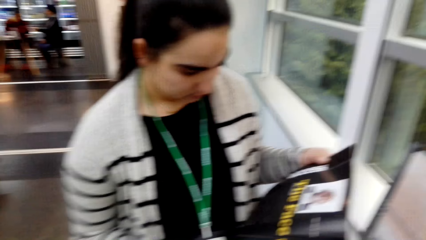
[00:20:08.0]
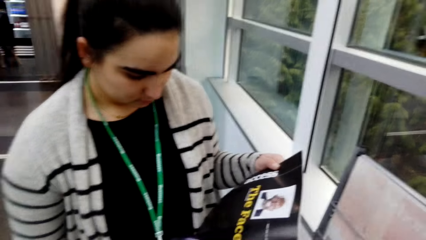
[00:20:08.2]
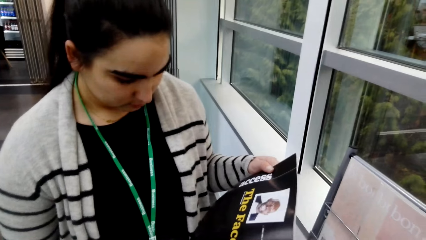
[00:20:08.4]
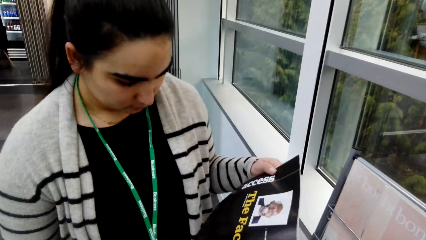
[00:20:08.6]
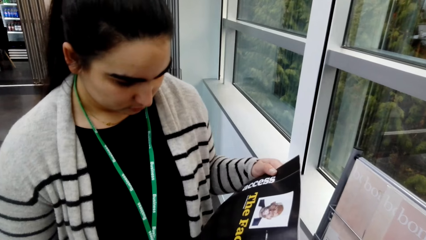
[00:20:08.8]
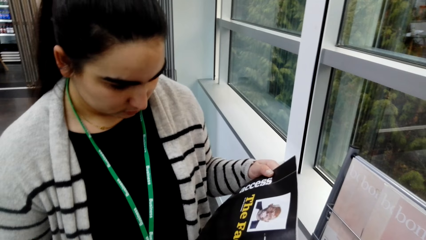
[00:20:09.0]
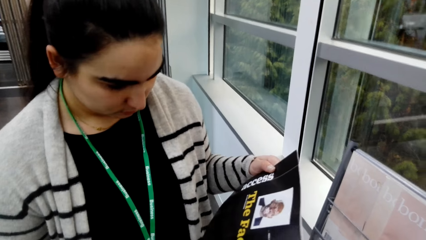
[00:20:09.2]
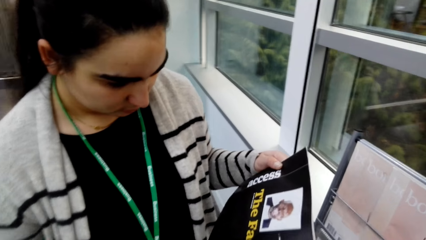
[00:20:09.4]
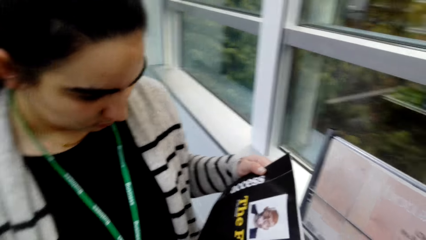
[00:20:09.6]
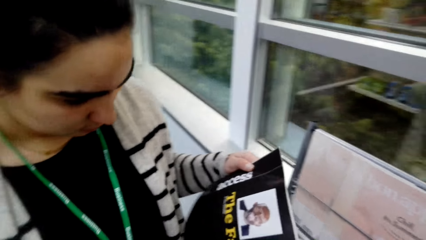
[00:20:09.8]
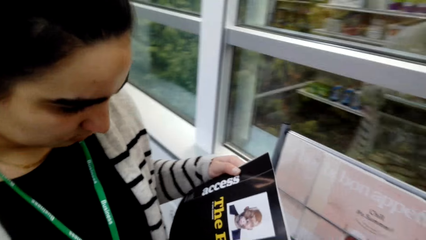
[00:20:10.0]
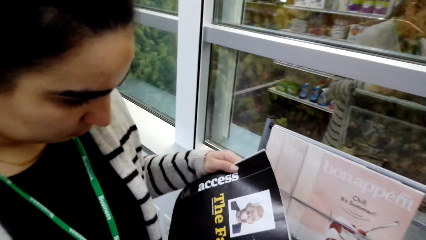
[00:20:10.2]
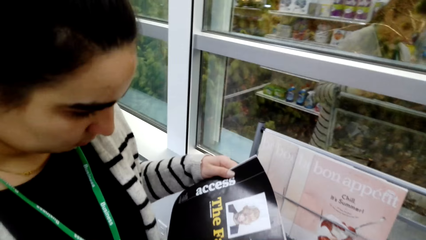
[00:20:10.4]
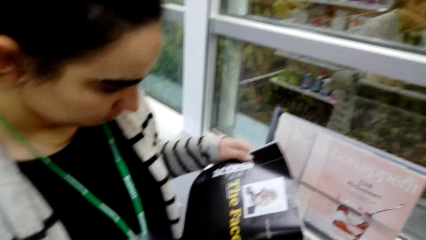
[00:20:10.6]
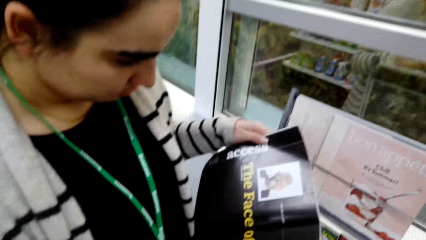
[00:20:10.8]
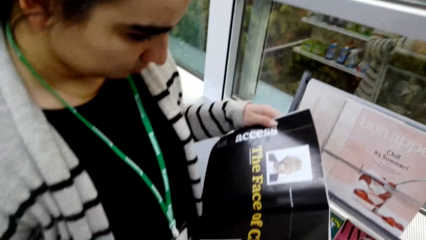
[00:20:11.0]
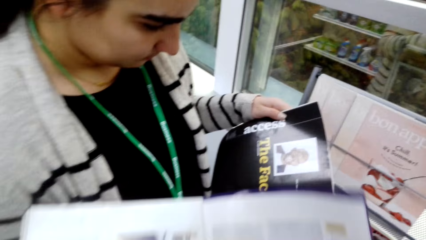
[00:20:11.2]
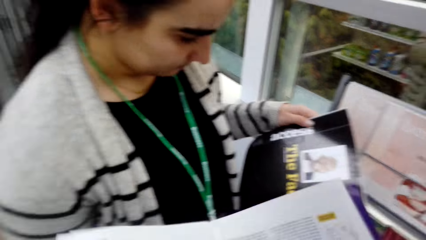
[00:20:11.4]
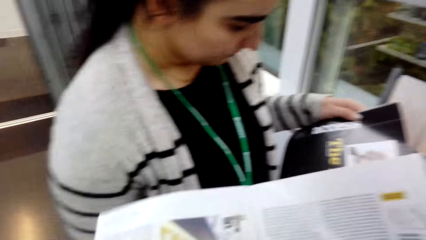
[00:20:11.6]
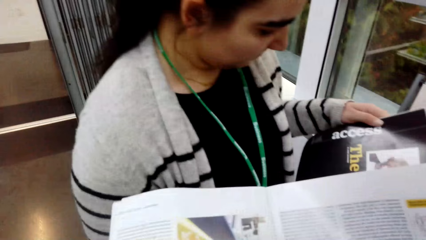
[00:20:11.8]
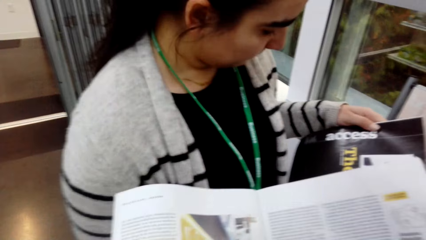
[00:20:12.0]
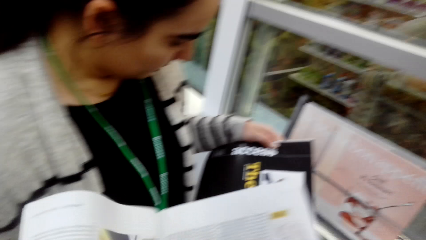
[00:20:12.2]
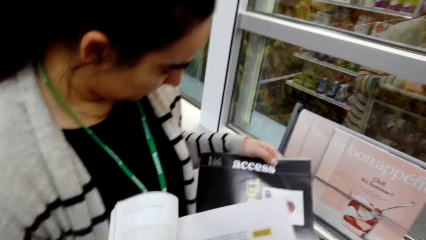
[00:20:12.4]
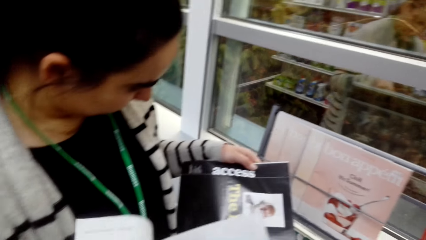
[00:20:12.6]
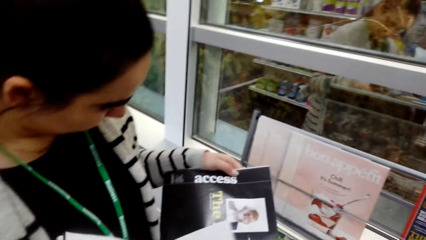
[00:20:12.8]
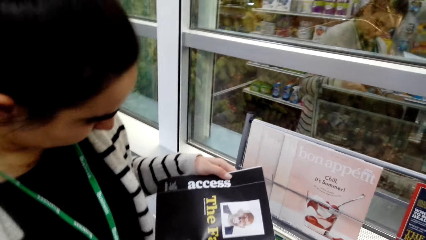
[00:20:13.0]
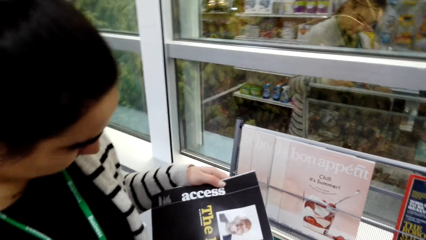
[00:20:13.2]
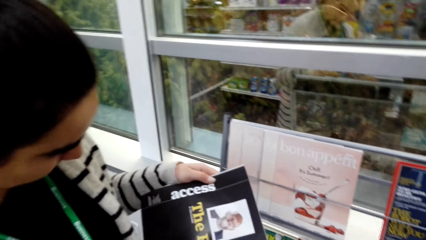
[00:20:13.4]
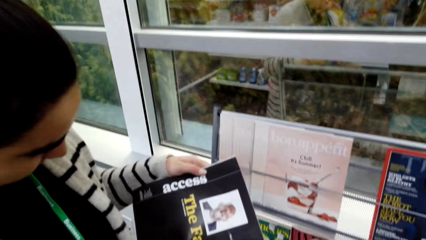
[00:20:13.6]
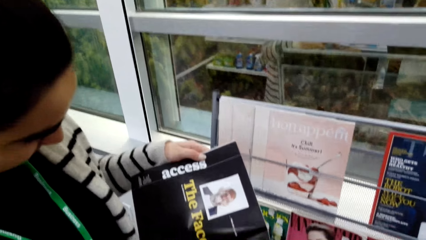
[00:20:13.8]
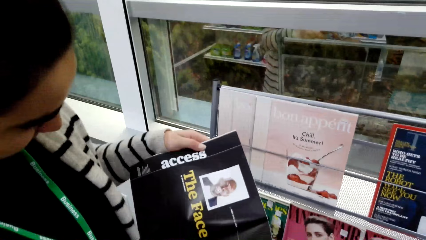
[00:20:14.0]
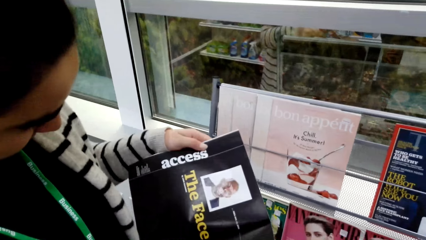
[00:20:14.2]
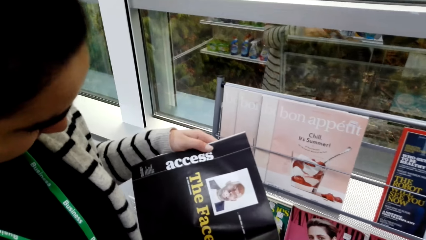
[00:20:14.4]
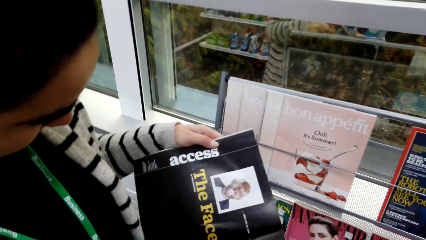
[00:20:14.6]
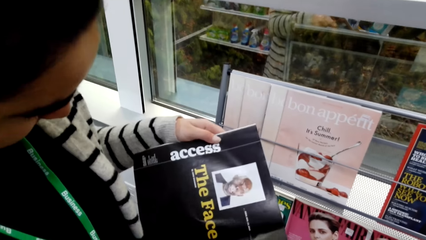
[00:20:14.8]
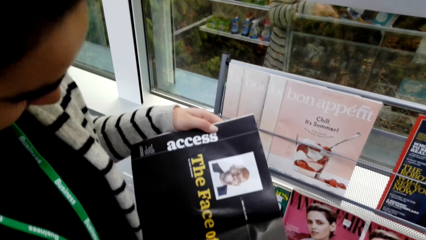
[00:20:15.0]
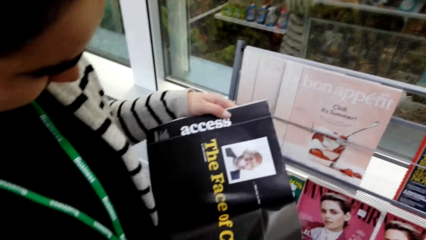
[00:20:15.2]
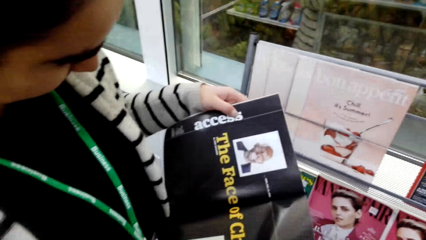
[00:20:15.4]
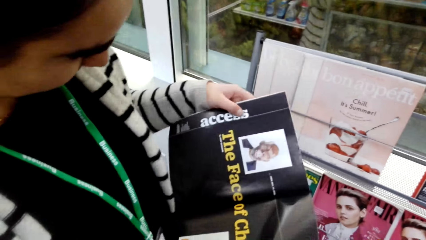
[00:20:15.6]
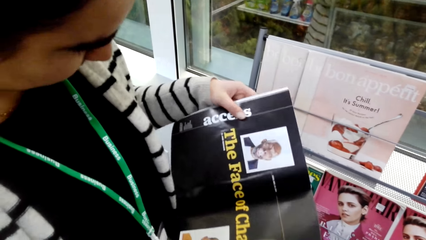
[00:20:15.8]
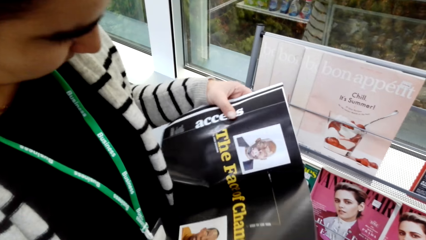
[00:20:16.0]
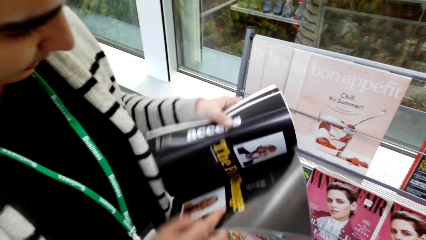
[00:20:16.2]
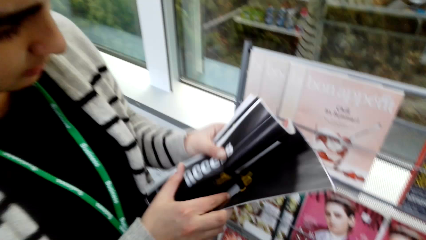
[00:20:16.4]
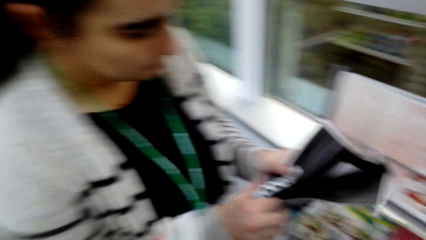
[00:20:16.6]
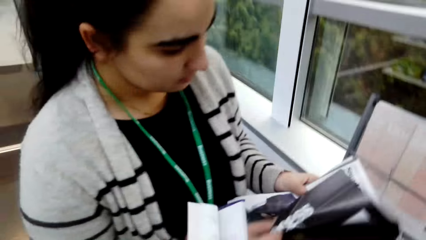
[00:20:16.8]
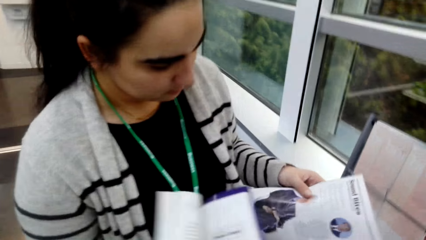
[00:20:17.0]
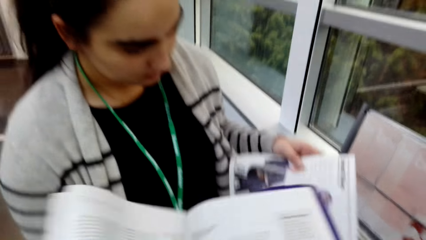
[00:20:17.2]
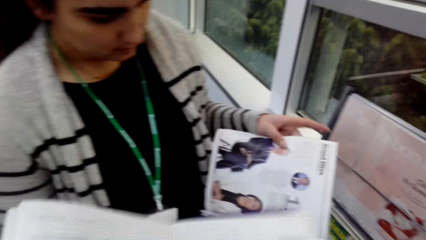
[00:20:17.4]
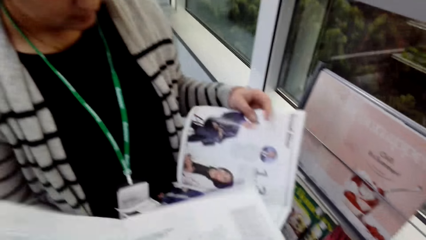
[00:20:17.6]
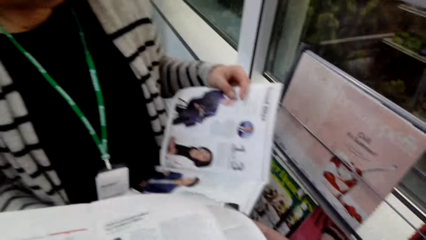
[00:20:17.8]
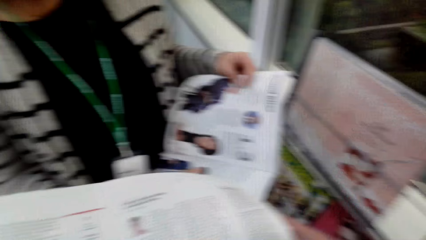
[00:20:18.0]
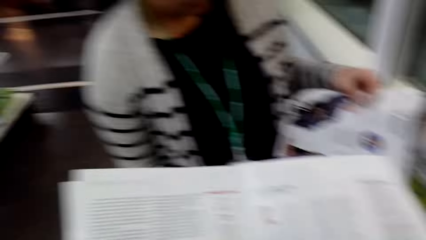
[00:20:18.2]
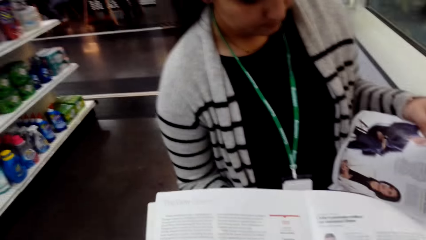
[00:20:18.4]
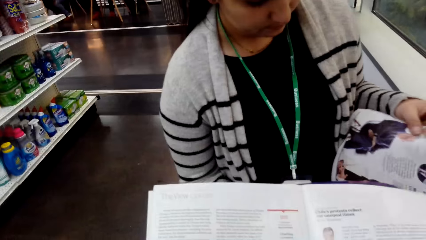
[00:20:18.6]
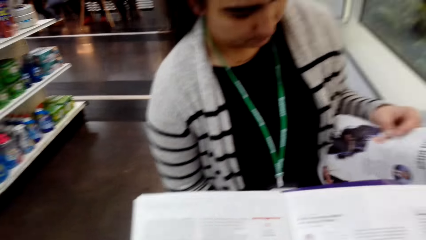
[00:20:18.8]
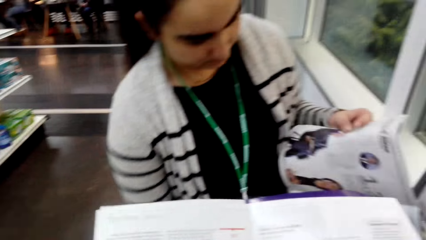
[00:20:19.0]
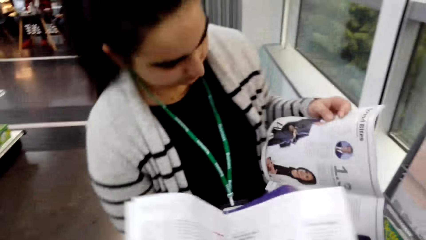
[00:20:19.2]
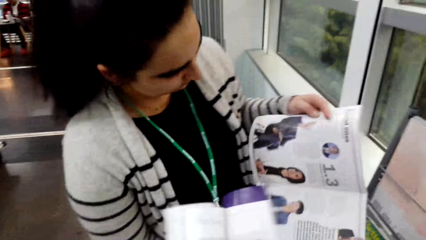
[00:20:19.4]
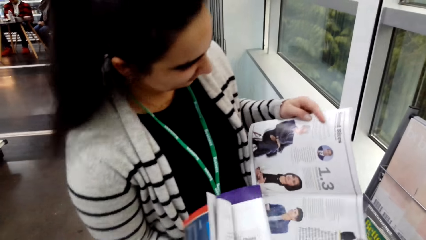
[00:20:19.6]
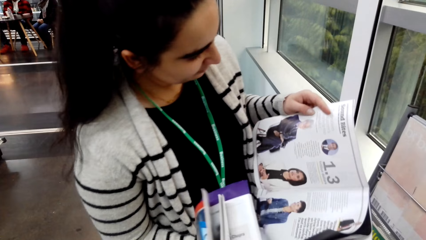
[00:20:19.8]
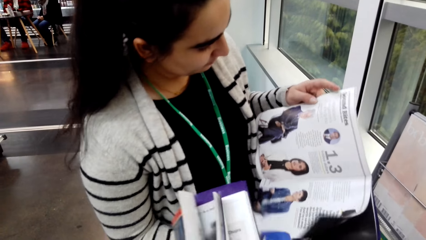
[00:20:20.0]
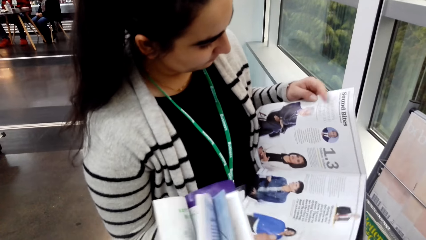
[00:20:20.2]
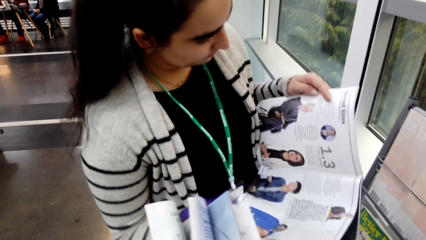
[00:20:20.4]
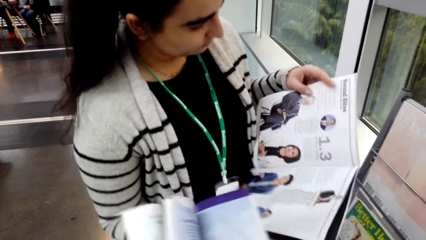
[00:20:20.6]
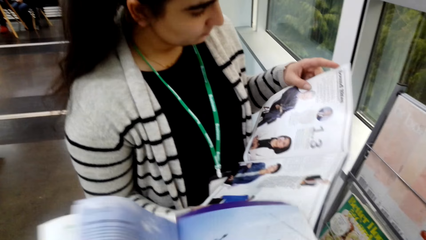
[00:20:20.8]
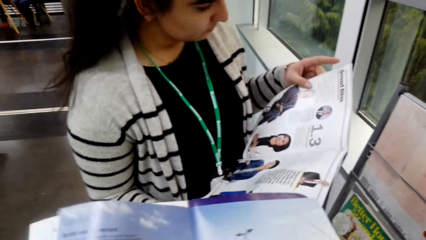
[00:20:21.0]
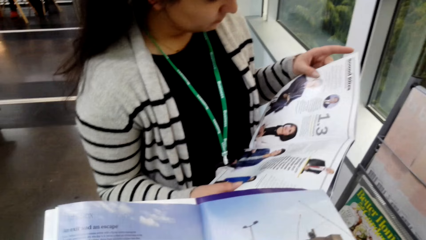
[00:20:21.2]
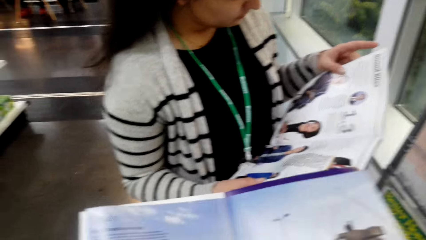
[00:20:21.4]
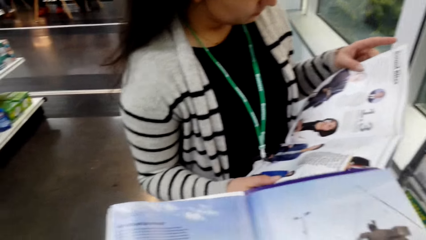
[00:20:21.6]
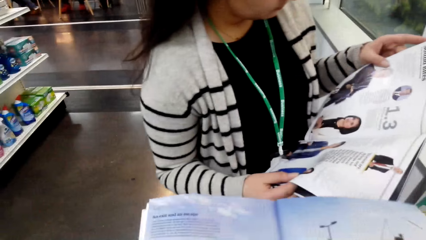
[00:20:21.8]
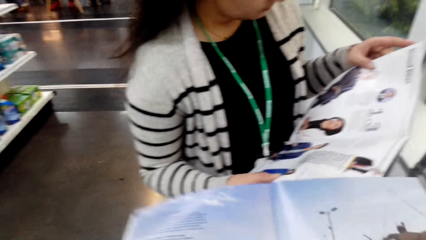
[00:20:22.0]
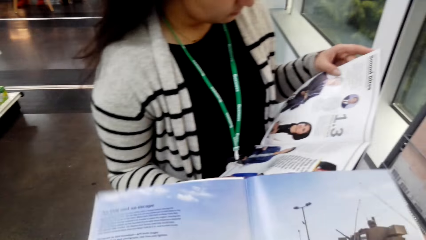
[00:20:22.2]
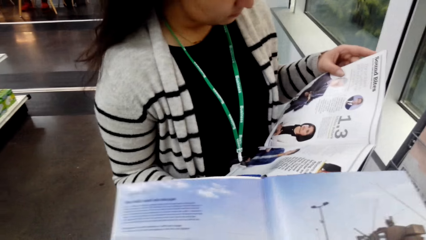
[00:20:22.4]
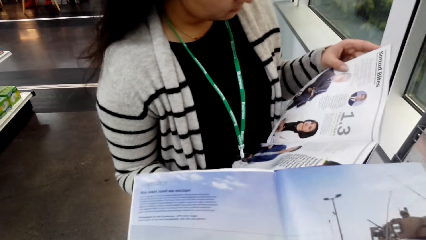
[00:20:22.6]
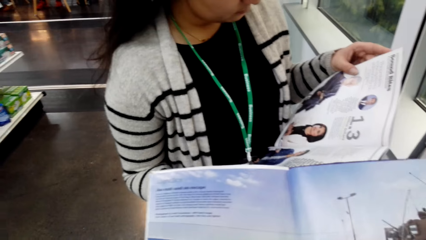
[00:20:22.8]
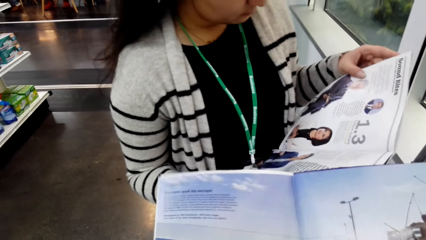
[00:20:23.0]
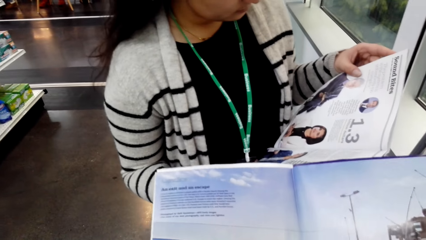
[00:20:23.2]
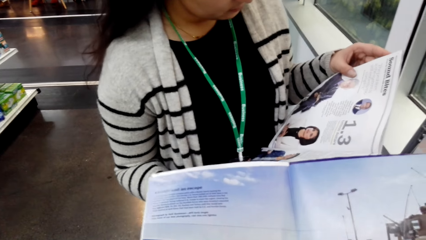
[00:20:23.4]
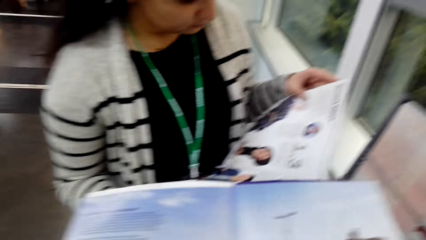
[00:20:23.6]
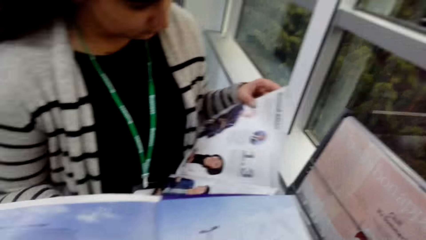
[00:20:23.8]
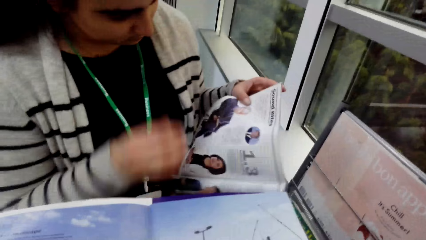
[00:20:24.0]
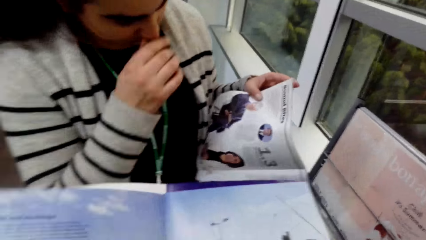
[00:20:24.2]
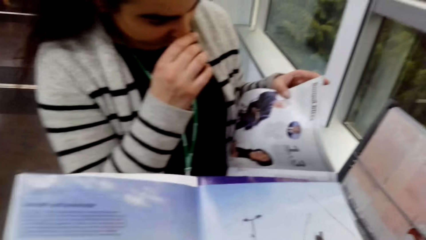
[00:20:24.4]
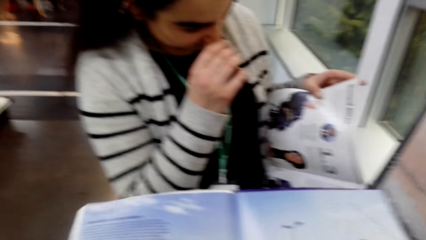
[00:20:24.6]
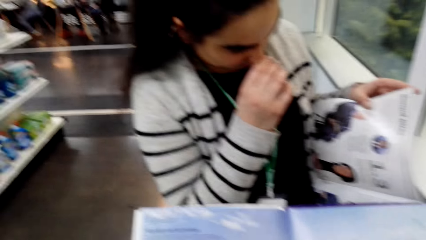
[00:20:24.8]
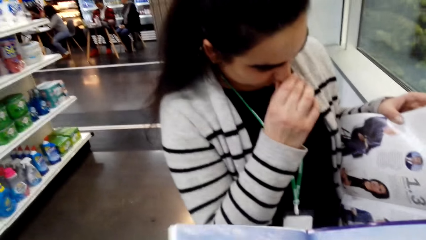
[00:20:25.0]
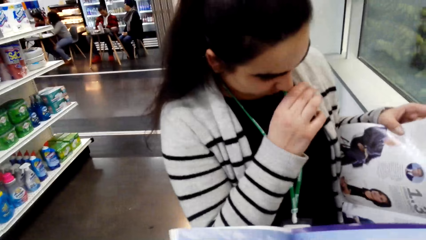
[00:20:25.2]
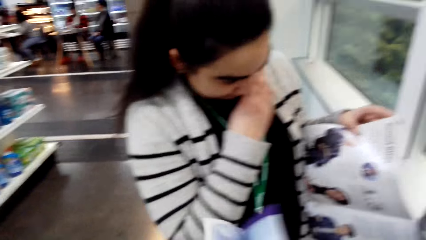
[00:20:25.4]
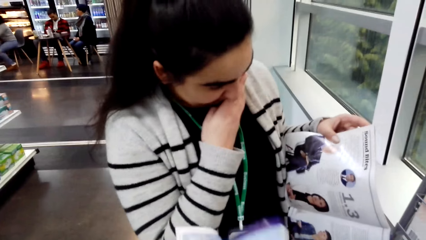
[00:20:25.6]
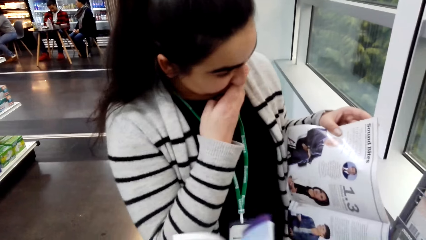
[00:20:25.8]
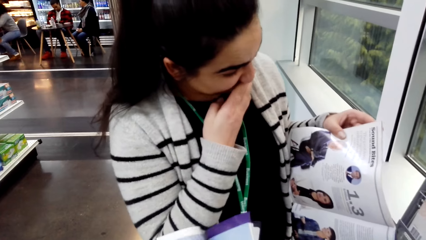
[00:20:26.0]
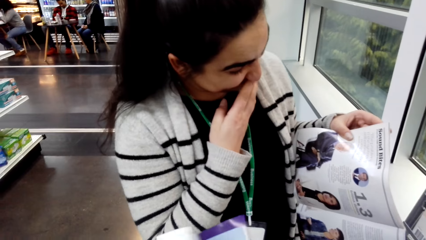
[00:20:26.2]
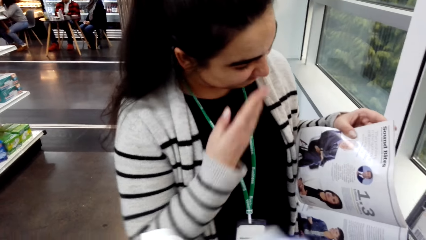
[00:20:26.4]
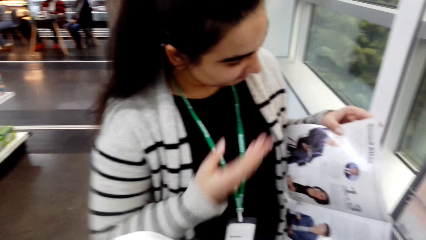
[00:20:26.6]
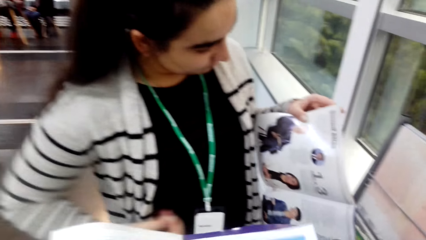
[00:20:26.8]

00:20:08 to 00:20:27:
The camera wearer looks at the magazine. They dialogue with a lady. The lady touches her mouth.
